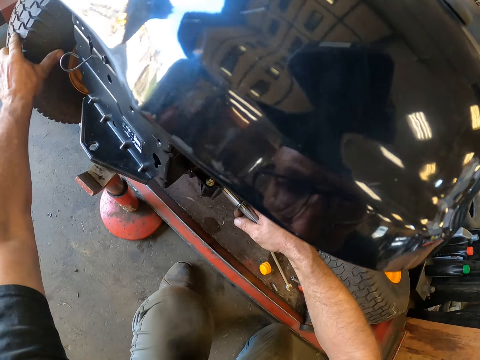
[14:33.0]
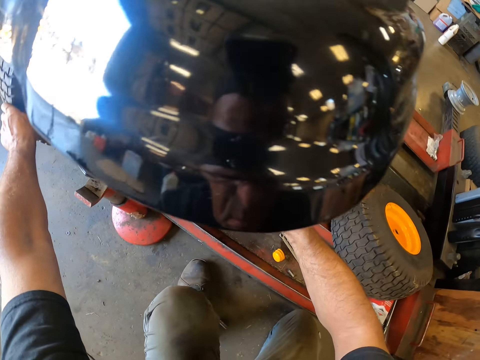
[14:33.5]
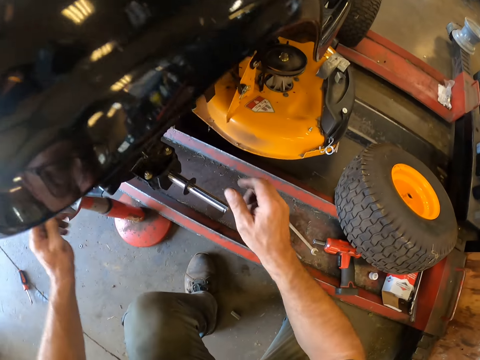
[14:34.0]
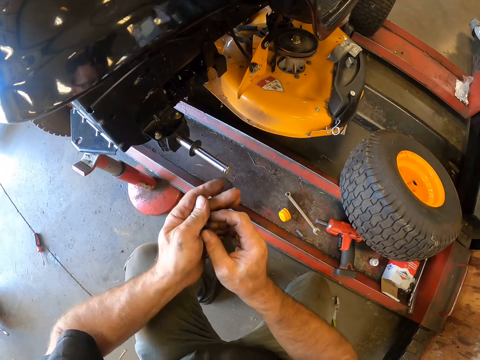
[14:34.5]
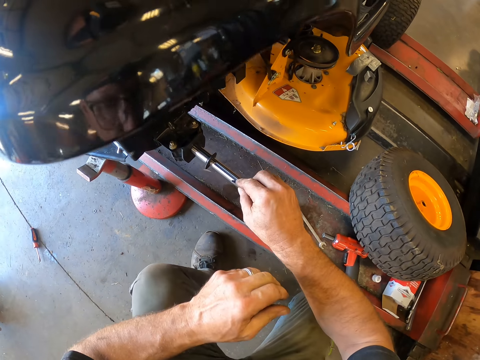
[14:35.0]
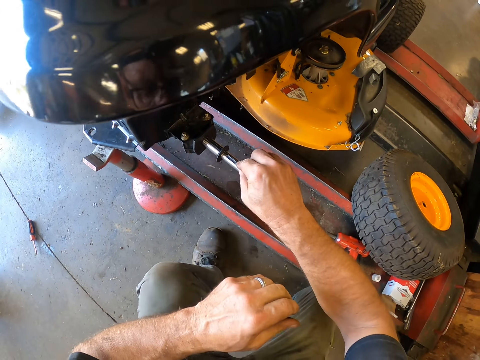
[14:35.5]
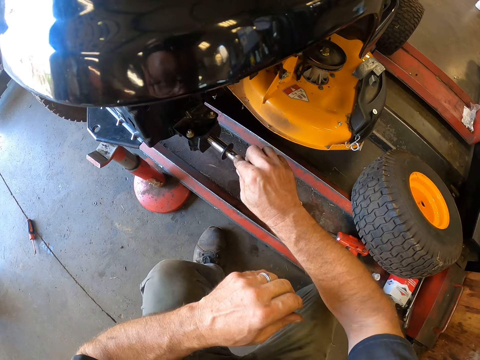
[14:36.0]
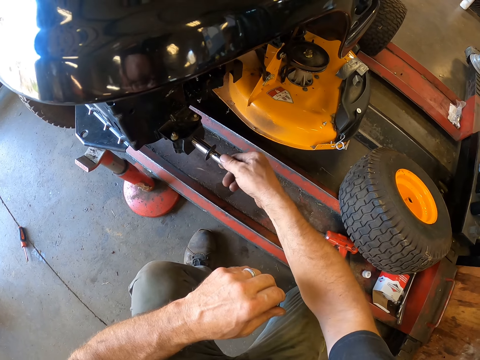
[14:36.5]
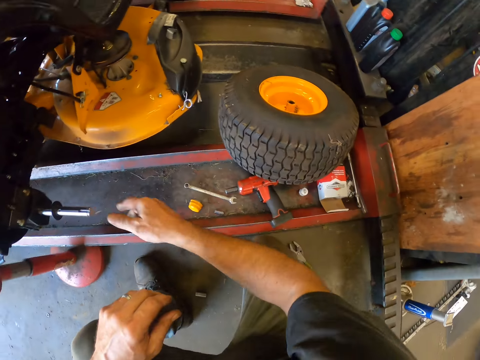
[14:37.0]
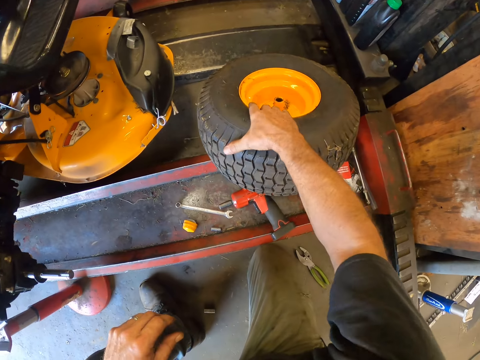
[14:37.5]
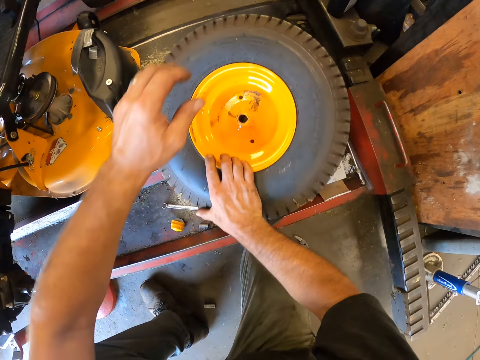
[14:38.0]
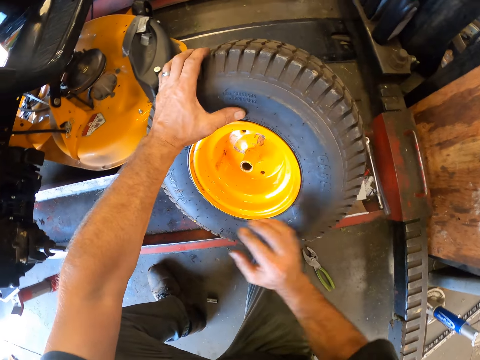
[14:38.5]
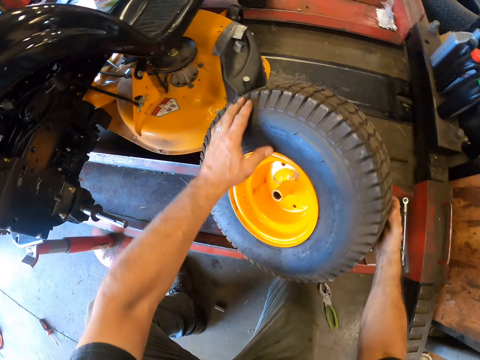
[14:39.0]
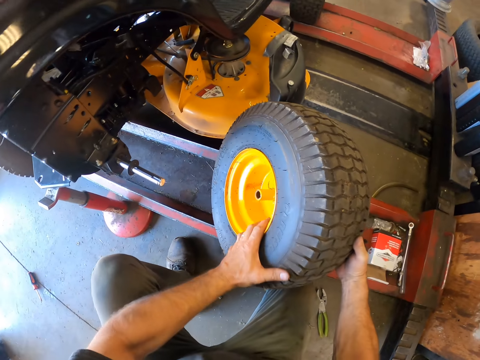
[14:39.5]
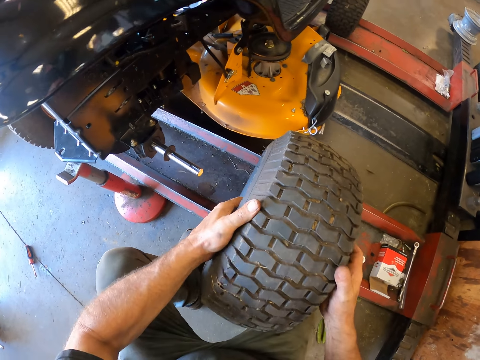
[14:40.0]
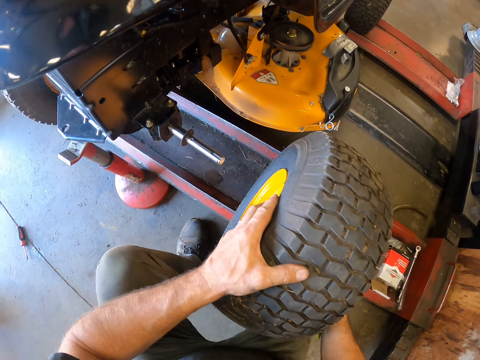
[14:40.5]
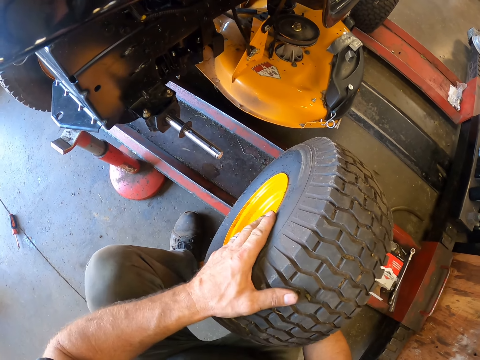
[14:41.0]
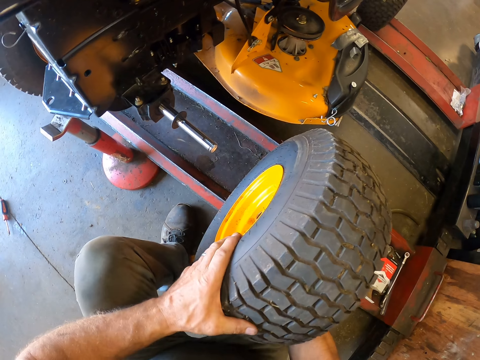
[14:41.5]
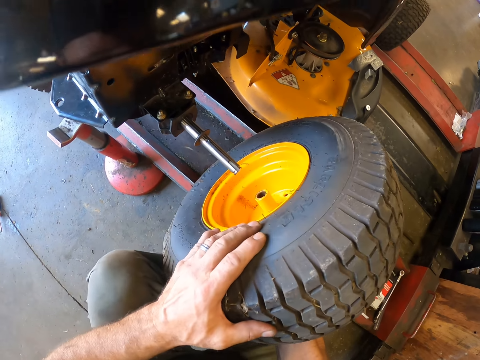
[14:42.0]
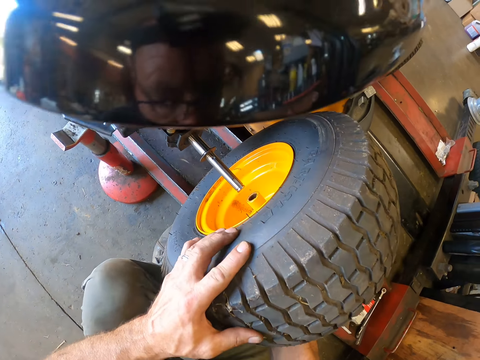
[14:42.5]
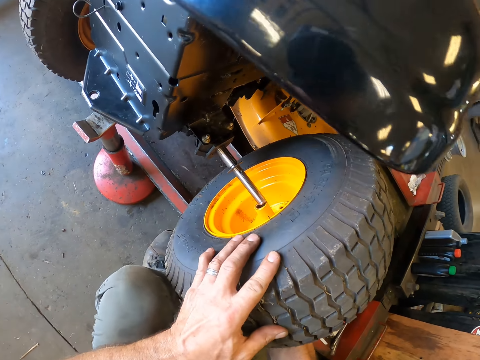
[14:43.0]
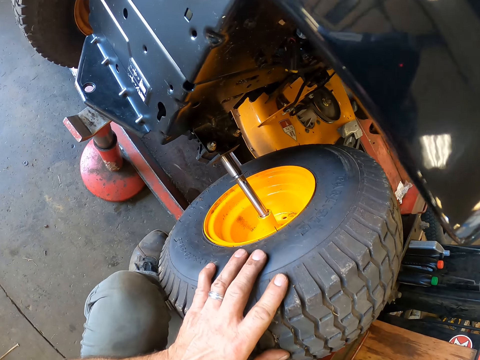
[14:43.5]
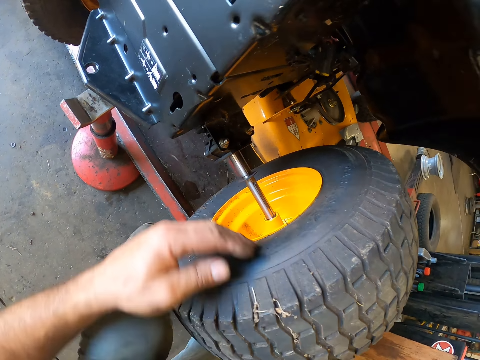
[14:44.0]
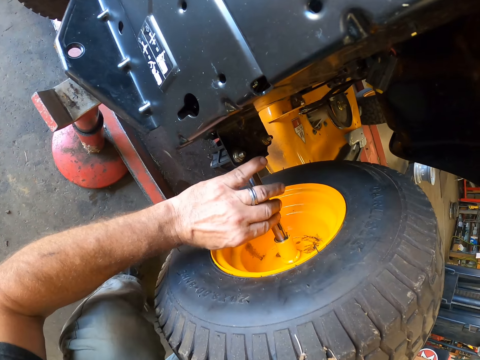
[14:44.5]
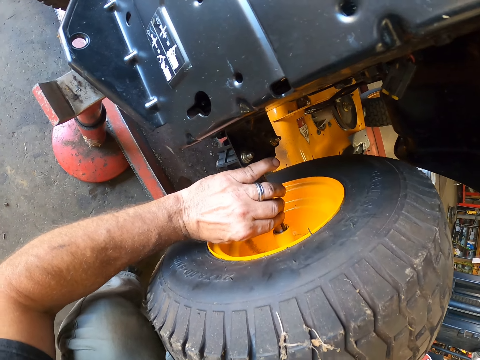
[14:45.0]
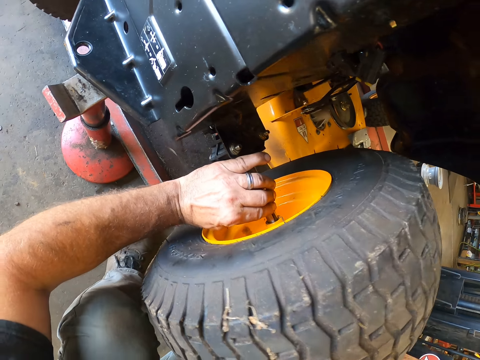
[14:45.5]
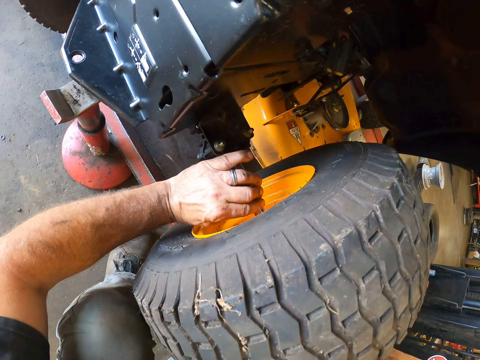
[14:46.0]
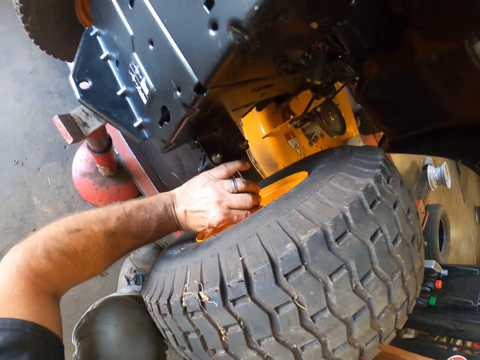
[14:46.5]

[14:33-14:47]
The camera wearer looks around. He slots a metal hook or bolt into the tie rod on the car lift with his right hand. He turns the bolt on his right hand. He looks around. He picks up the tyre. He turns the second wheel on the car lift with his right hand. He turns the second wheel on the car lift with both of his hands. He stares at the tyre and the tie rod. He moves the tyre to the tie rod. He inserts the second wheel onto the tie rod with both of his hands. He holds the tie rod of the lawn mower on the car lift with his left hand. He moves the tyre in the tie rod.

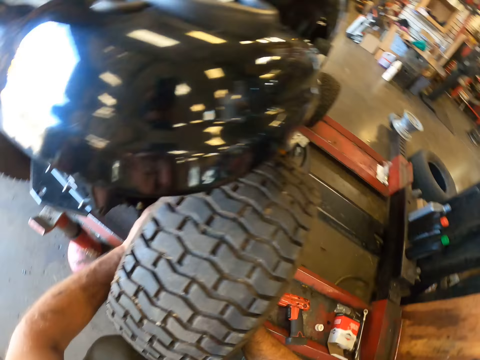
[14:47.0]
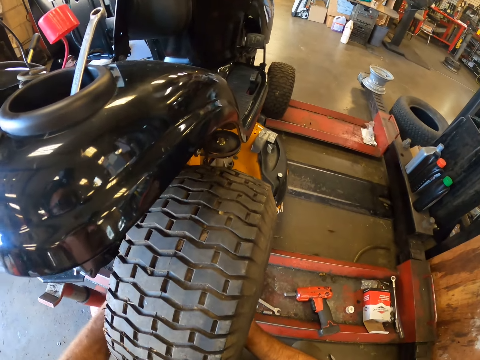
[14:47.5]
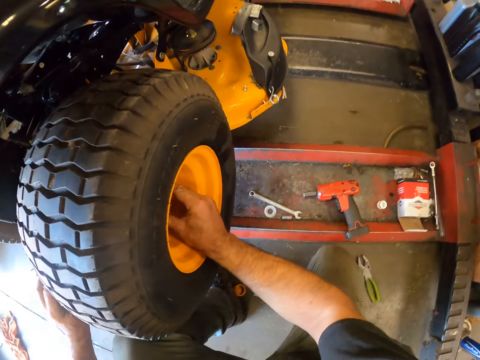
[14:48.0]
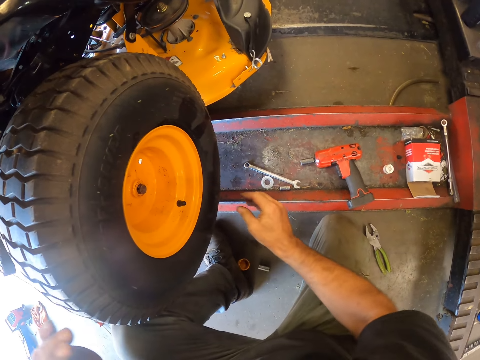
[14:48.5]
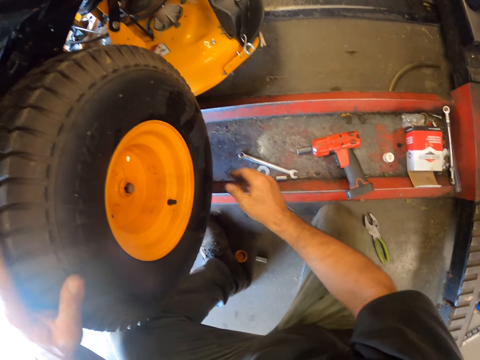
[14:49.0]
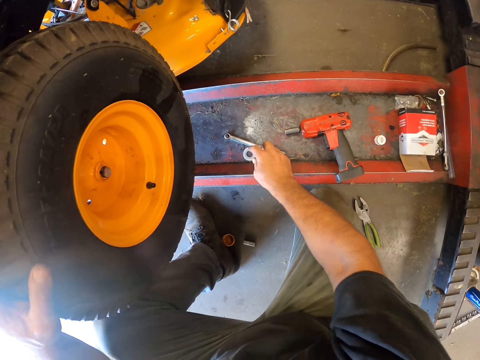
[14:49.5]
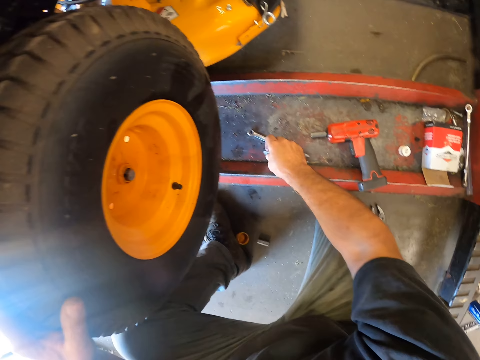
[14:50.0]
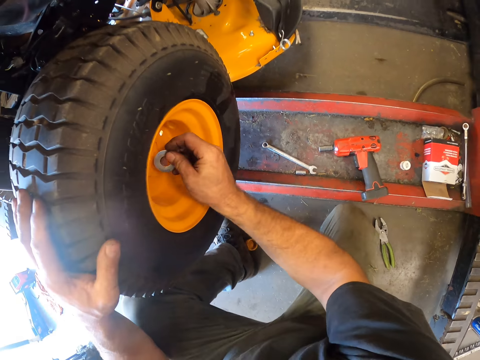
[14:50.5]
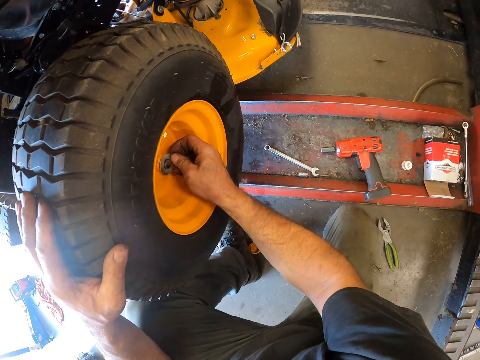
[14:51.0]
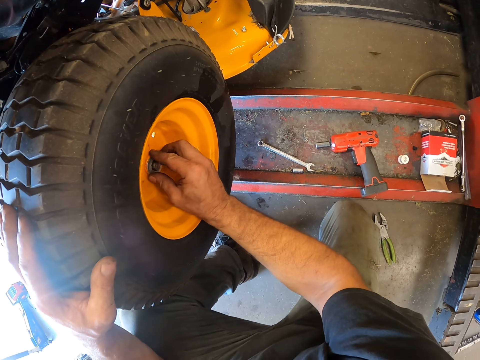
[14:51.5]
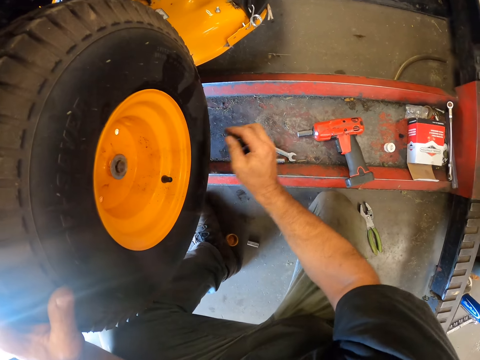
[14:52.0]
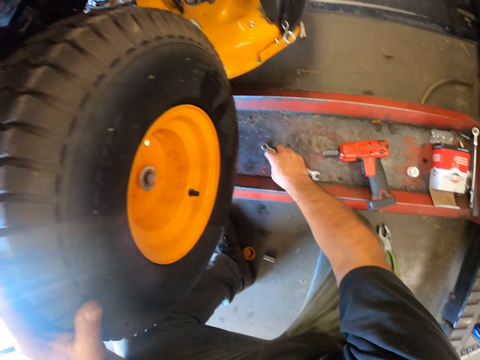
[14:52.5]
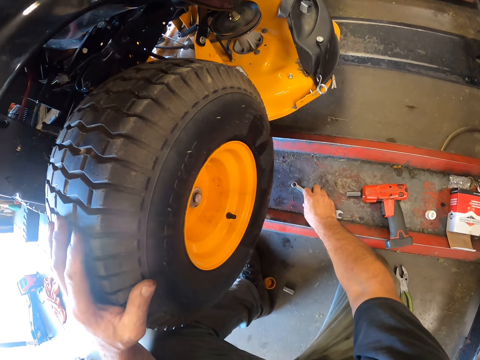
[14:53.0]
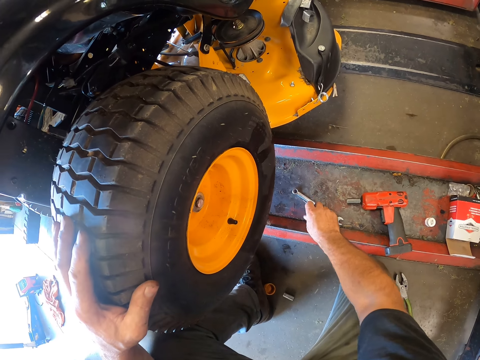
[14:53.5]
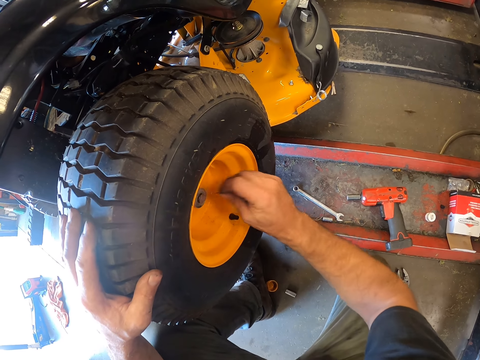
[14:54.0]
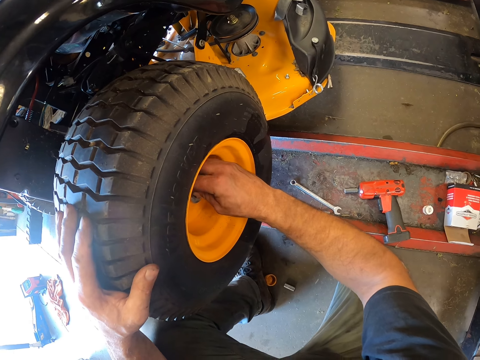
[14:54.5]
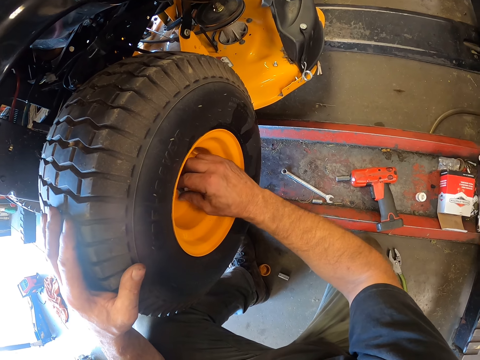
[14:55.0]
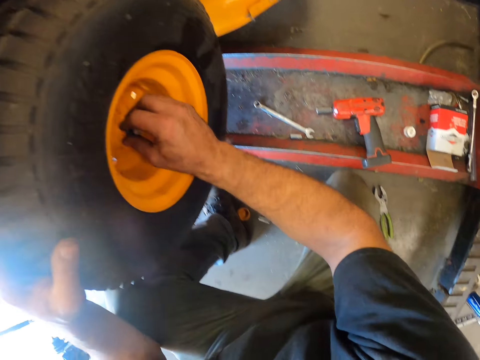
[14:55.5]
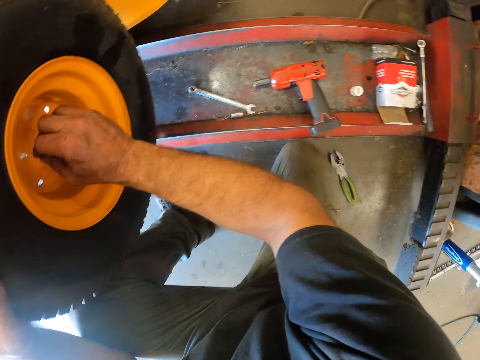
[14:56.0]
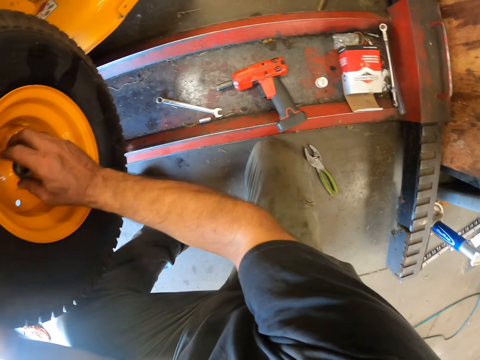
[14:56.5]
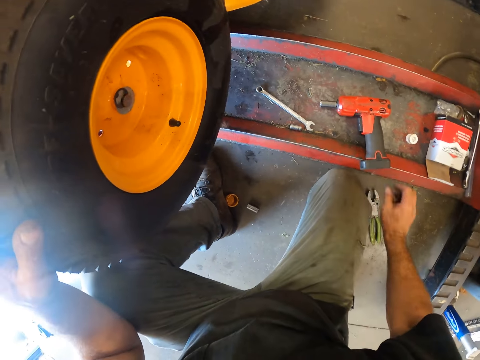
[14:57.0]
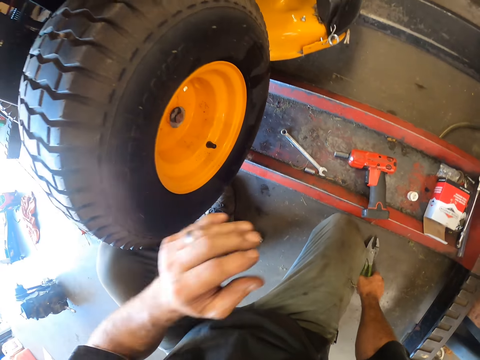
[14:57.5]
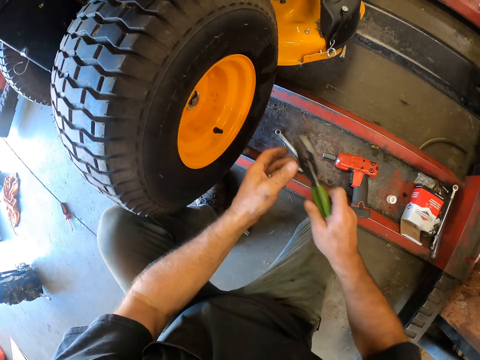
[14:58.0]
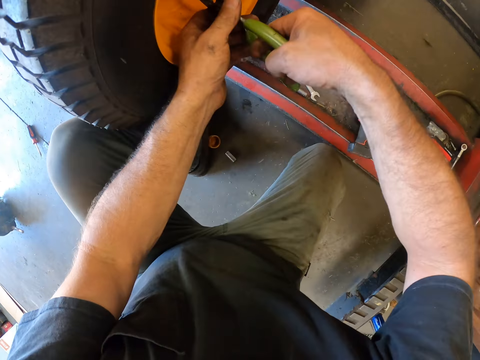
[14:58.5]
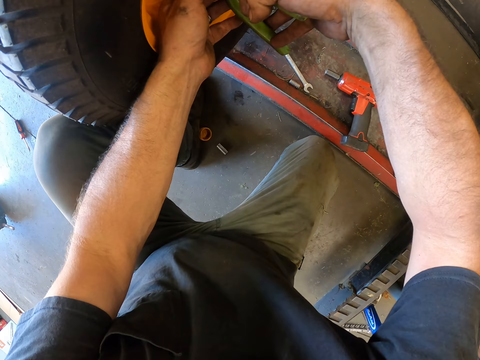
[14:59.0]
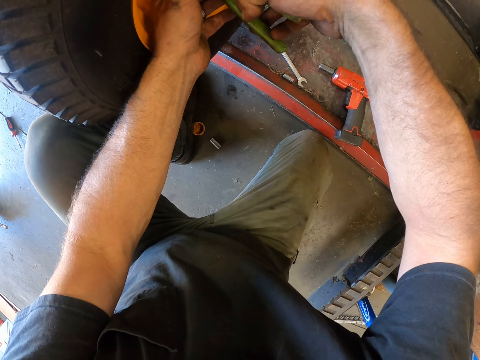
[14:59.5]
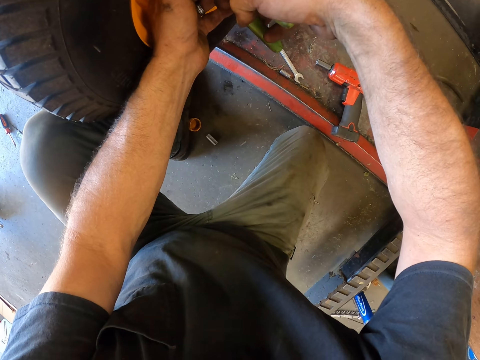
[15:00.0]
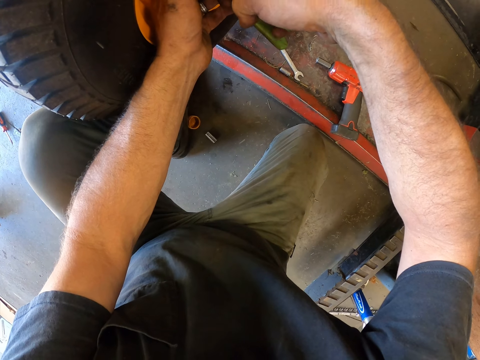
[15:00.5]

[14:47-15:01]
The camera wearer removes his left hand from the tie rod of the lawn mower on the car lift. He removes his right hand from the second wheel of the lawn mower. He touches the second wheel of the lawn mower with his left hand. He holds the tyre with his left hand. He picks up another washer on the car lift with his right hand. He puts the third washer on another lug nut in the second wheel with his right hand. He picks up another black plastic fastener from the car lift with his right hand. He fixes the second black plastic fastener on the second lug nut in the second wheel with his left hand. He looks around. He picks up the hose clamp plier from the floor with his right hand. He holds the hose clamp plier with both hands. He clamps the second lug nut in the second wheel with the hose clamp plier in both of his hands.
